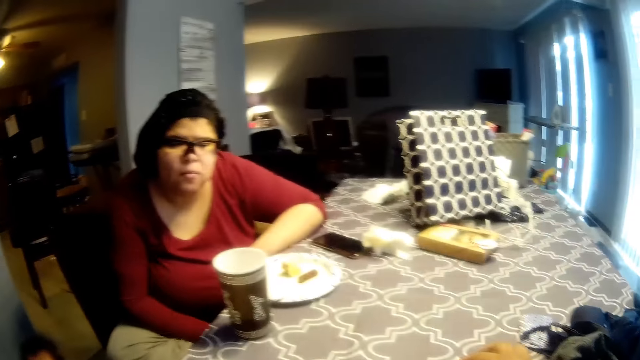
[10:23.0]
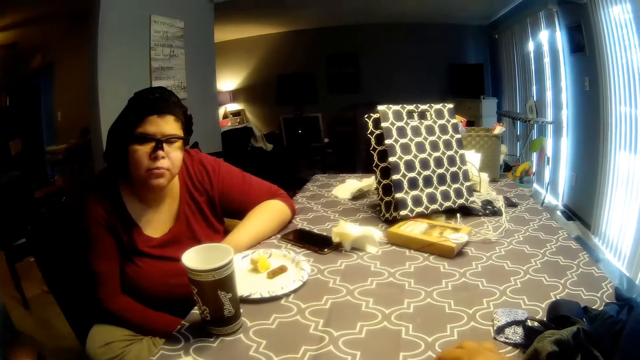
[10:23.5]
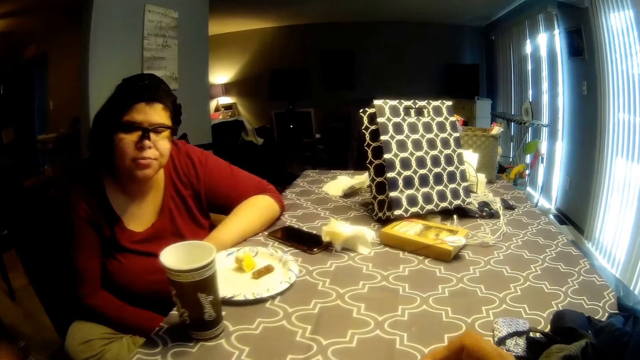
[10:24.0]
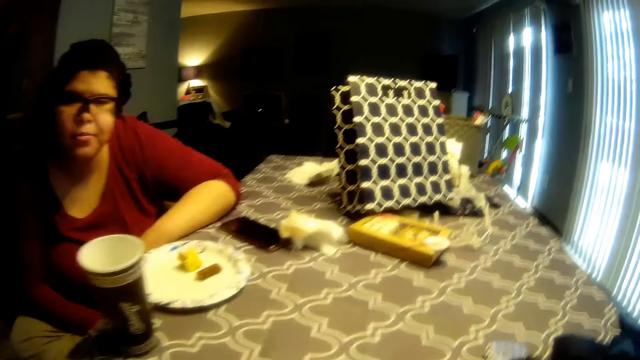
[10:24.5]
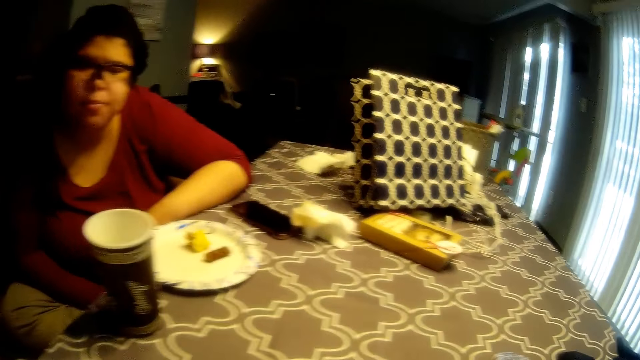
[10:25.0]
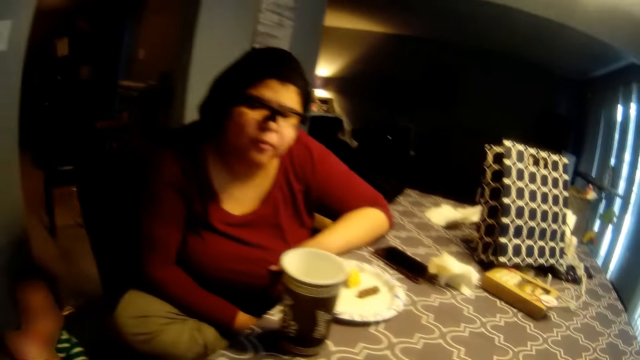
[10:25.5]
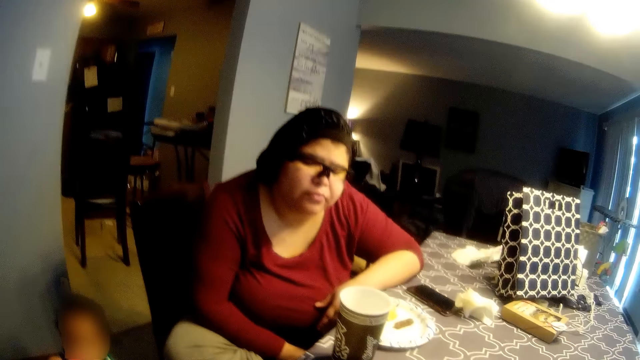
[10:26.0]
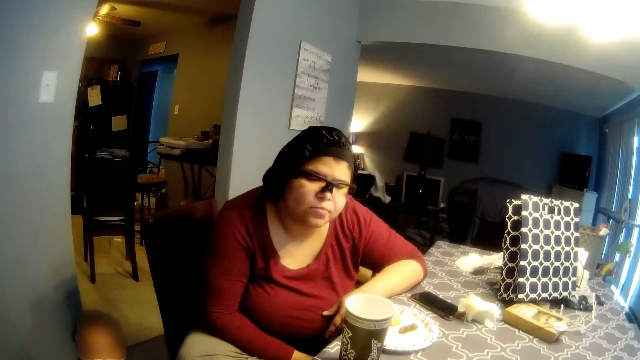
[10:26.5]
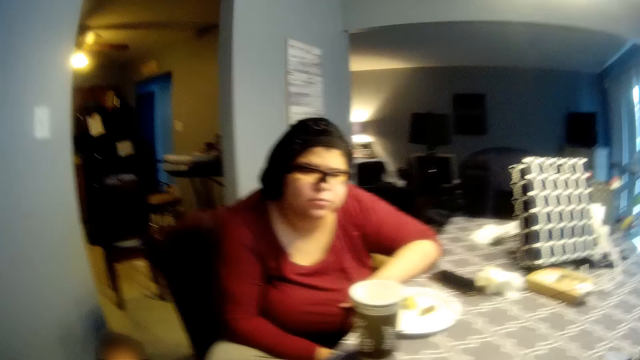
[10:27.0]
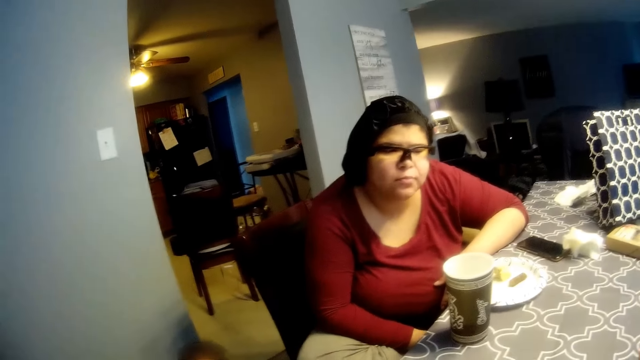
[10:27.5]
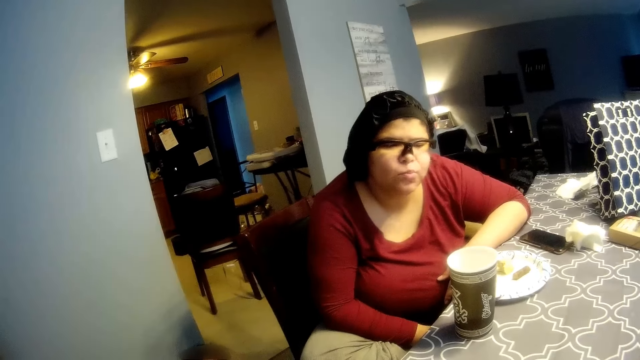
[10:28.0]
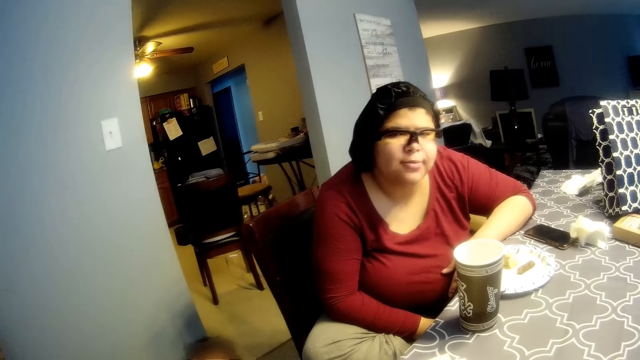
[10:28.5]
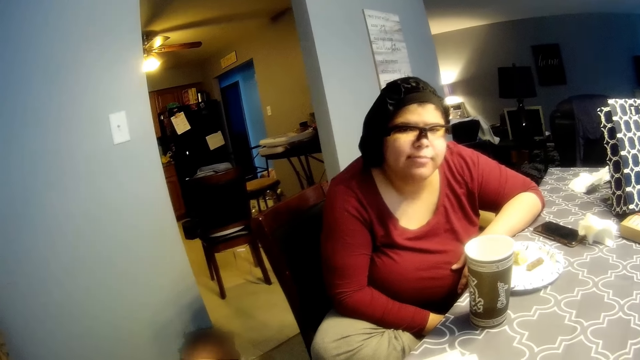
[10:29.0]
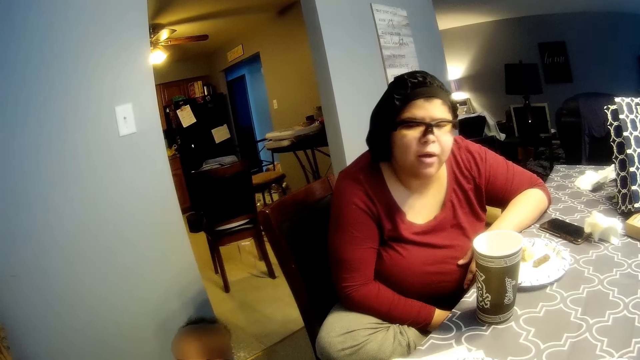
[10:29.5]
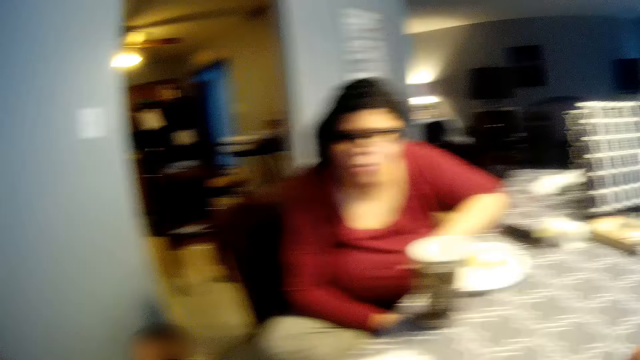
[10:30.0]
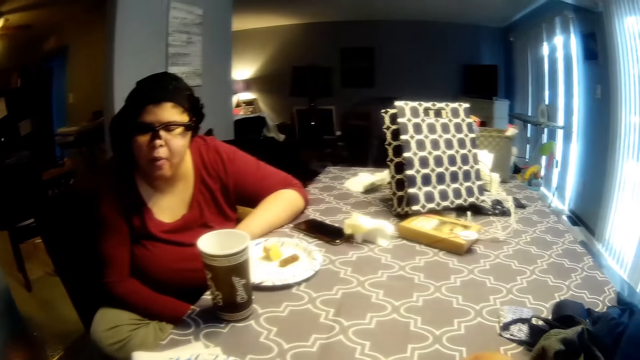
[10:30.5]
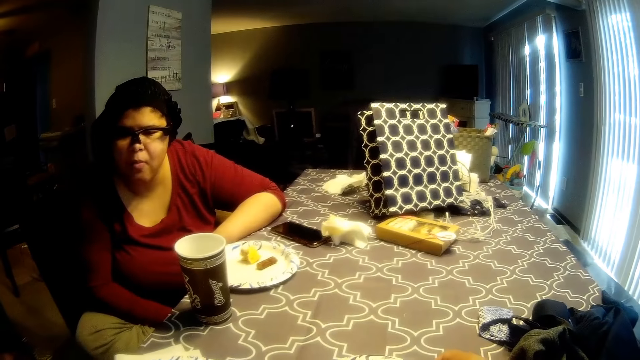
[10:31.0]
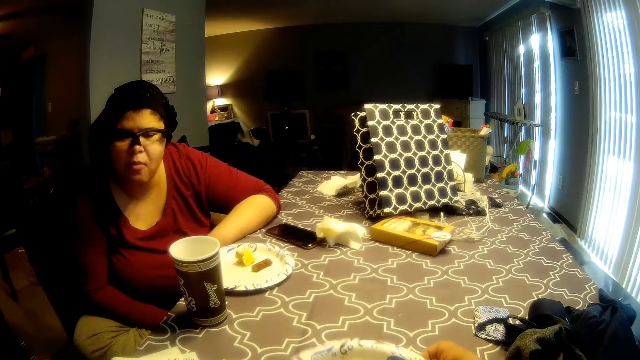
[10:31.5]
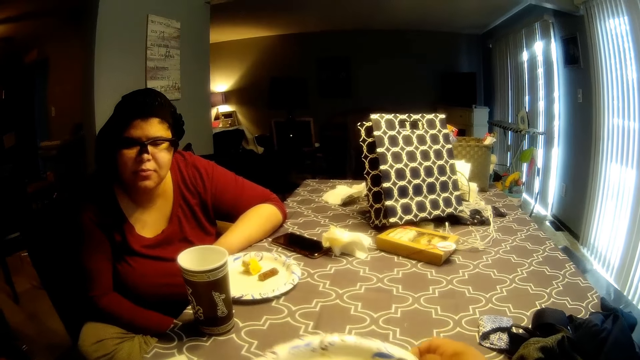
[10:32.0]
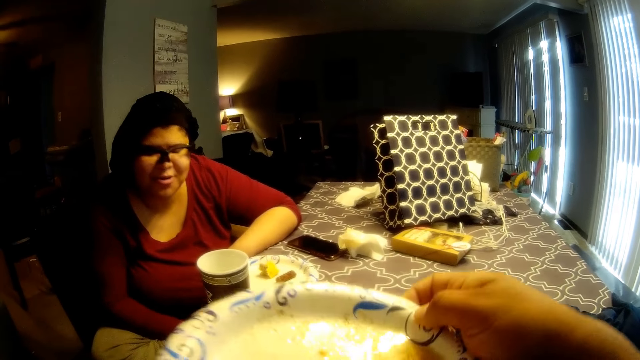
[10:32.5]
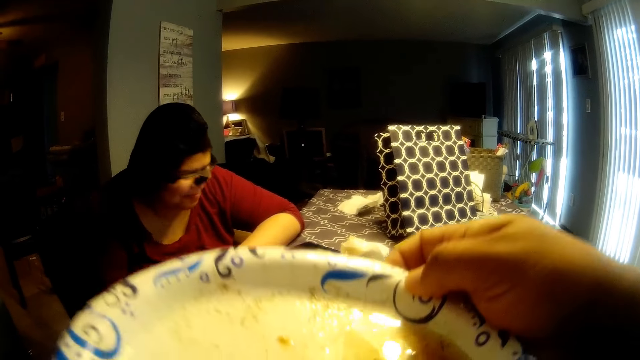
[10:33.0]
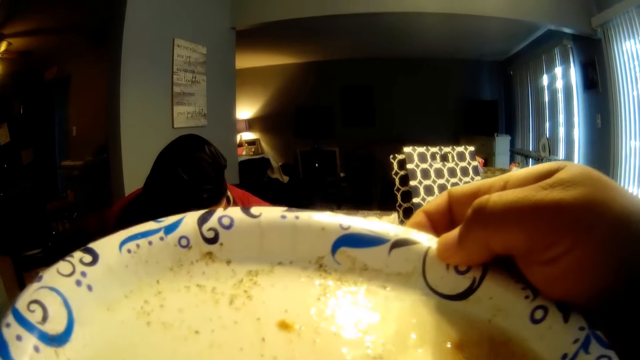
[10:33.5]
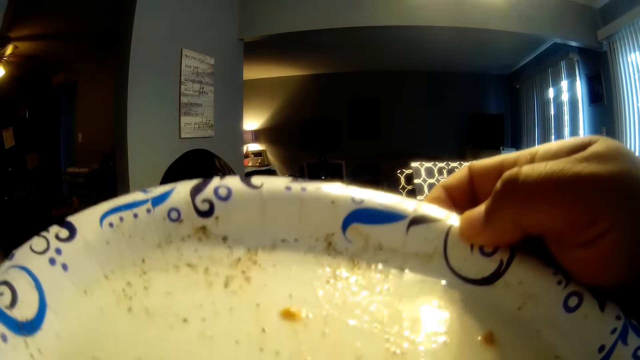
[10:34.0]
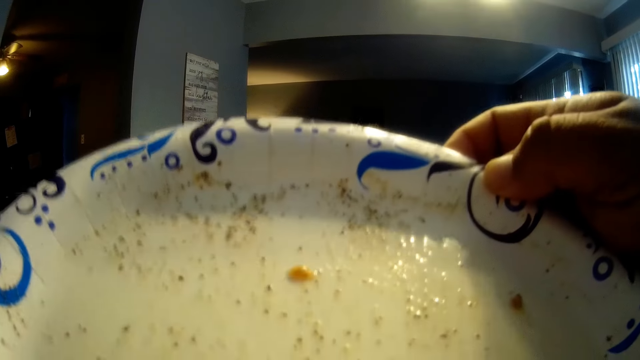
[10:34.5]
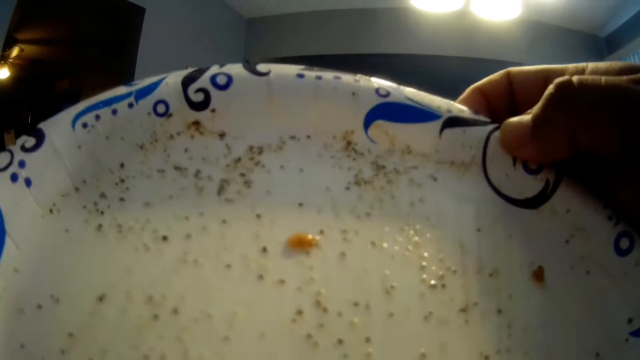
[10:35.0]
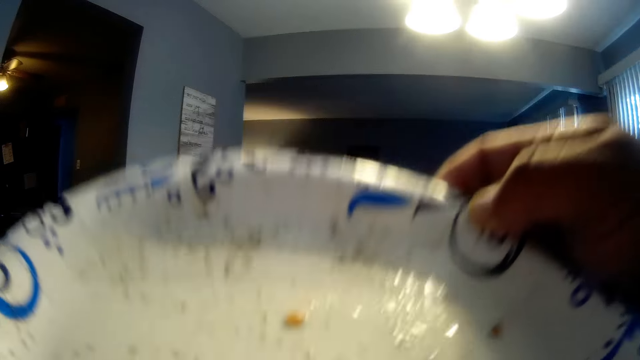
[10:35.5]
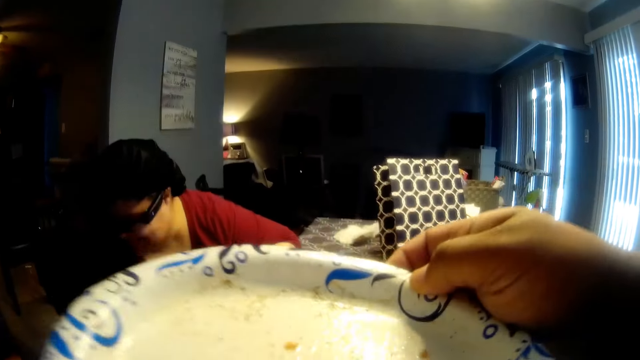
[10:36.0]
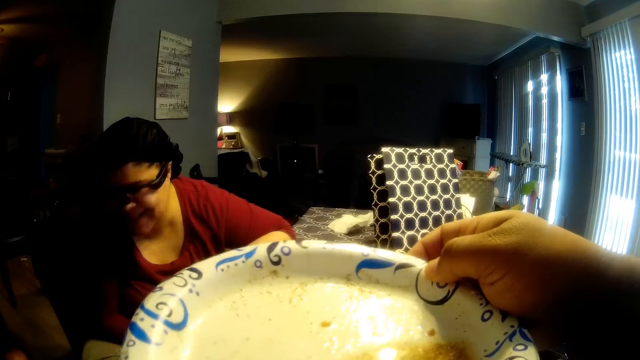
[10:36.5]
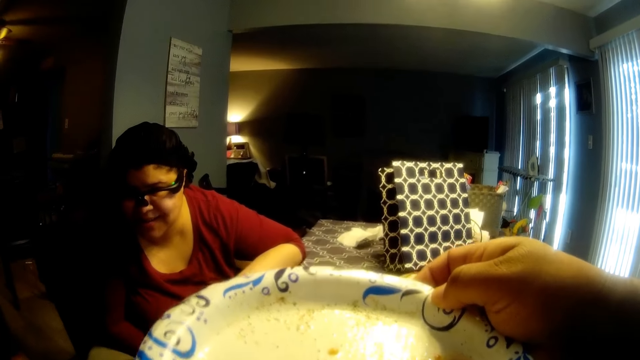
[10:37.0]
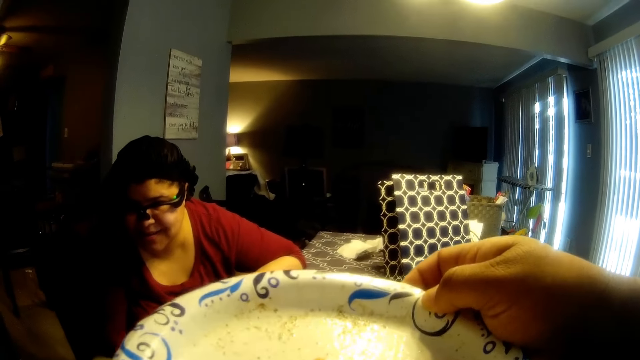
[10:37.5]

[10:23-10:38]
The camera wearer moves a hand. He stares at the woman. He raises a plate up from the table with his right hand. He drinks soup in the plate.

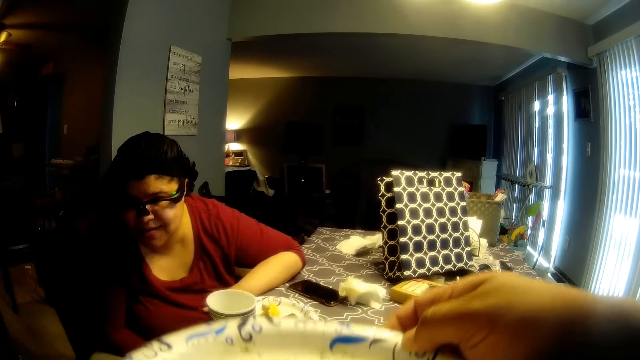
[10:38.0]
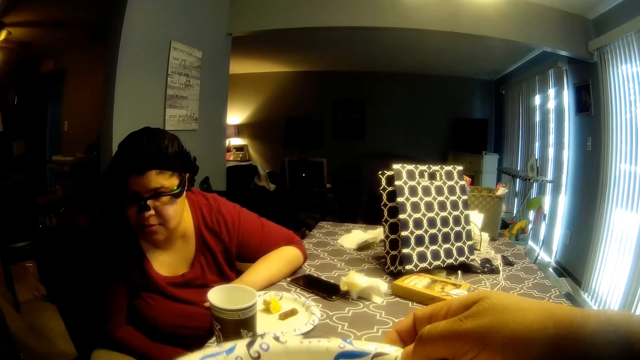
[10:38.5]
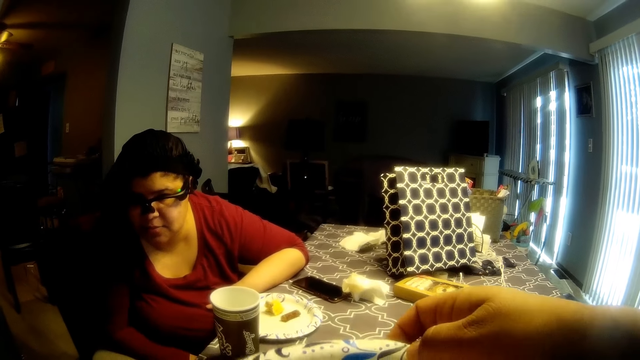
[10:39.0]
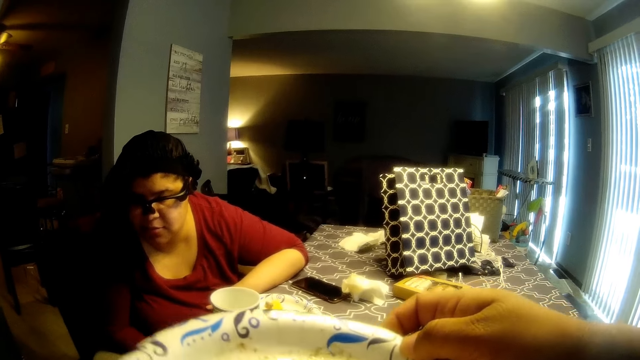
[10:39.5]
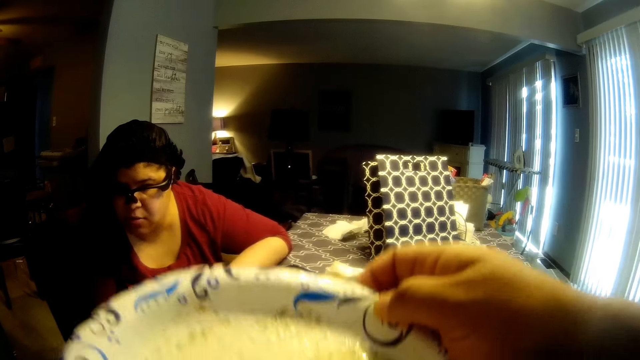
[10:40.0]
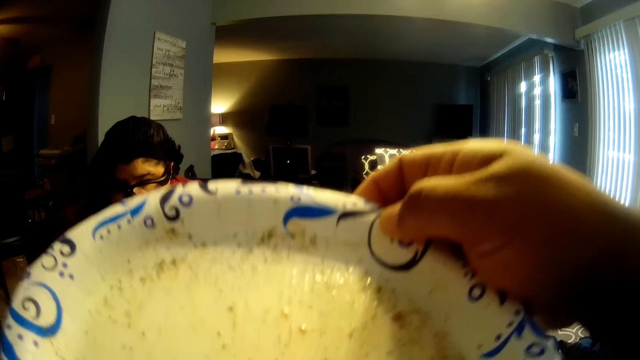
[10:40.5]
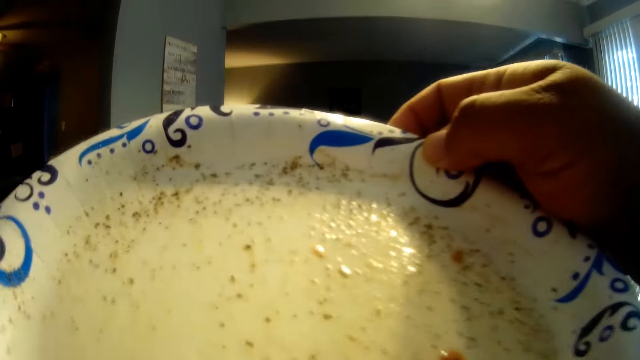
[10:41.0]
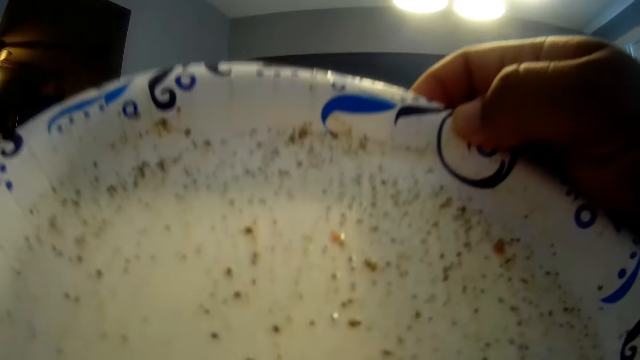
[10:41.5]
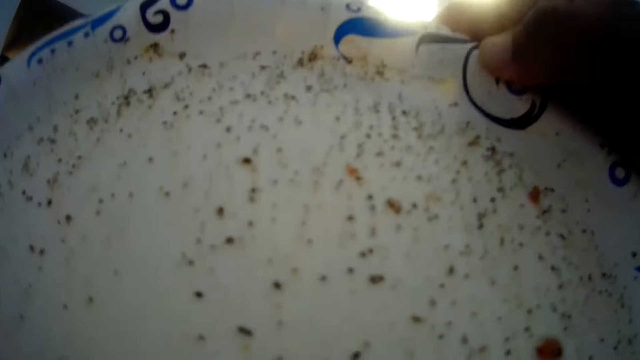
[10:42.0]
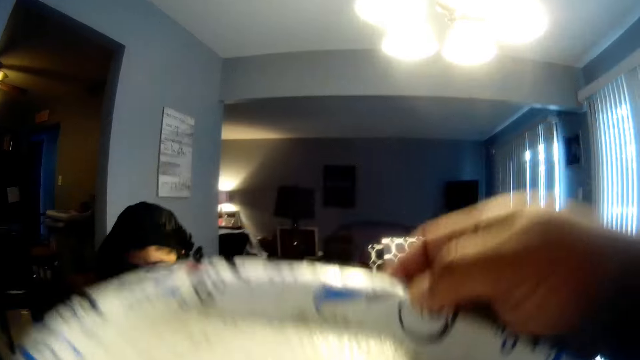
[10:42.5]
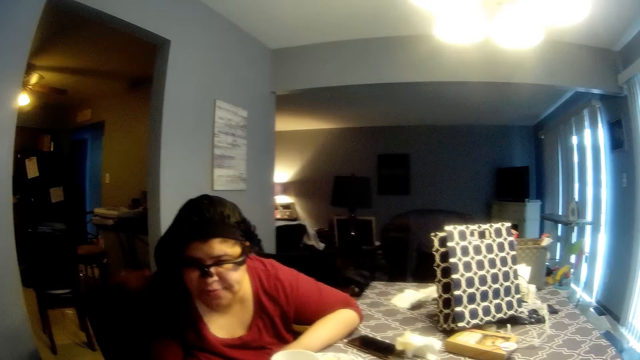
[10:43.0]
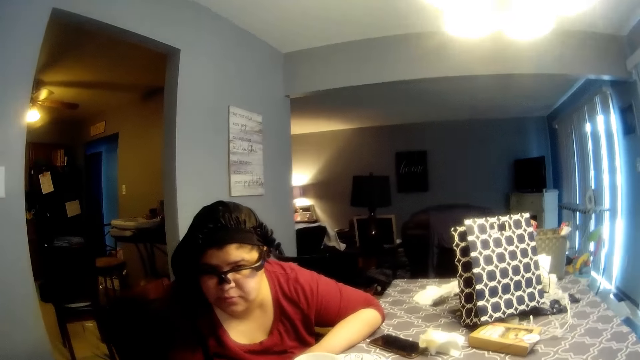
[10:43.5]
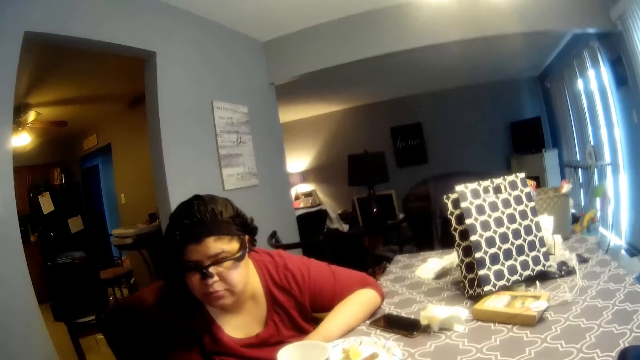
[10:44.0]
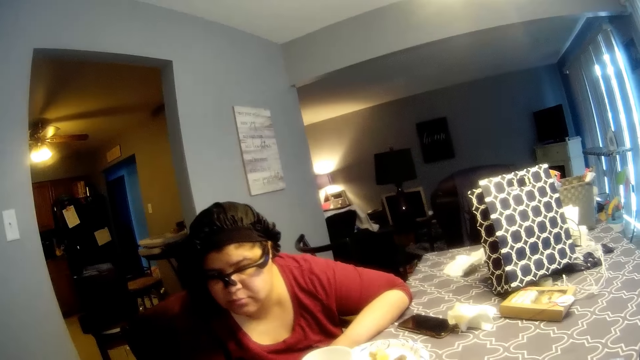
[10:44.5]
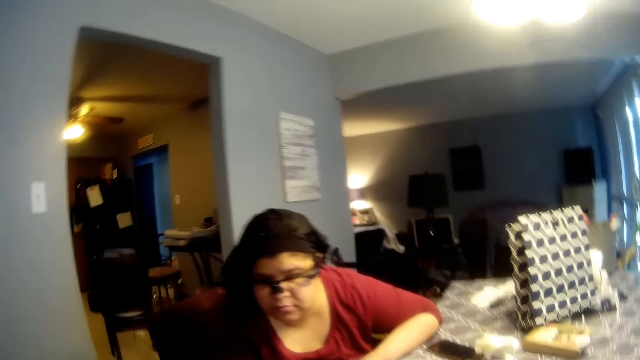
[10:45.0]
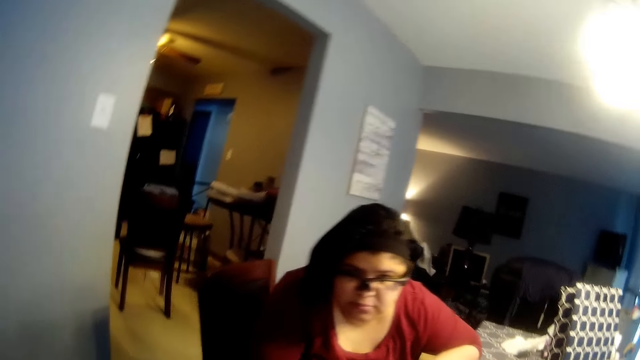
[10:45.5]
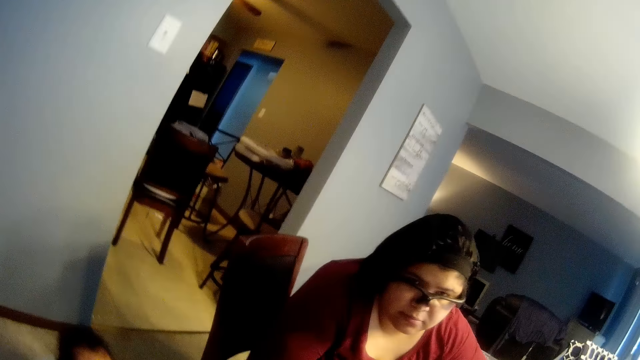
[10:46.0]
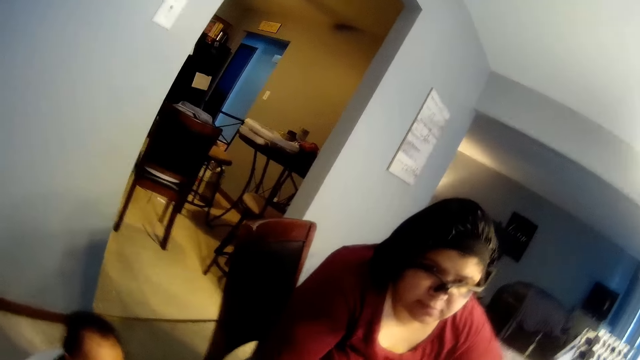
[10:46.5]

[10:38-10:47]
The camera wearer moves a plate. The woman interacts with the camera wearer. The camera wearer drinks soup in the plate. They put down the plate and stare at the woman.
